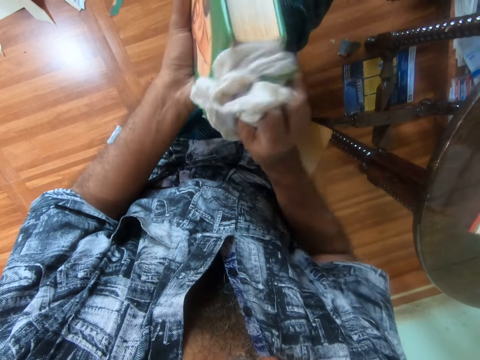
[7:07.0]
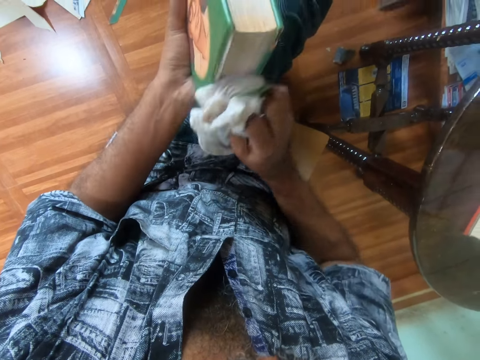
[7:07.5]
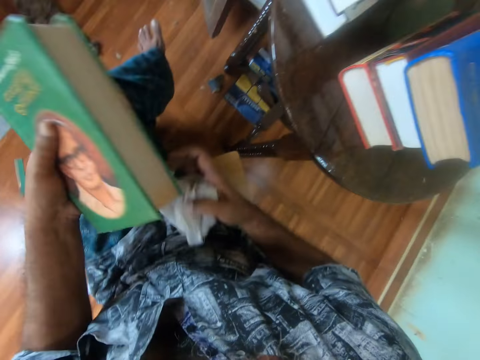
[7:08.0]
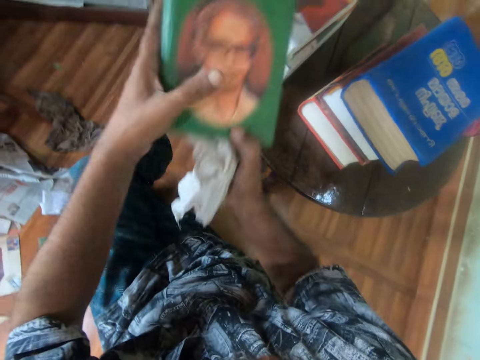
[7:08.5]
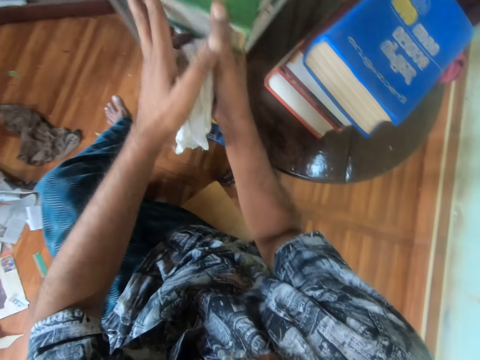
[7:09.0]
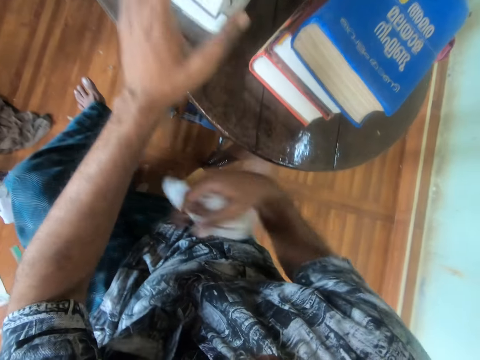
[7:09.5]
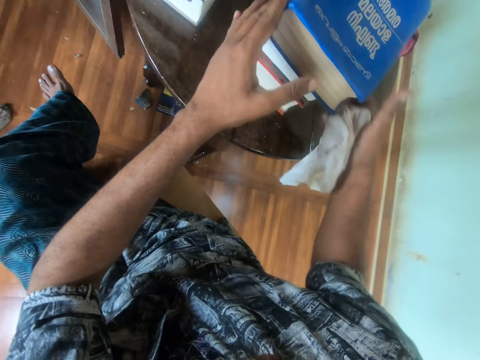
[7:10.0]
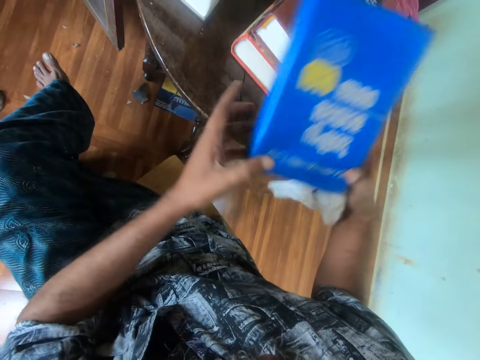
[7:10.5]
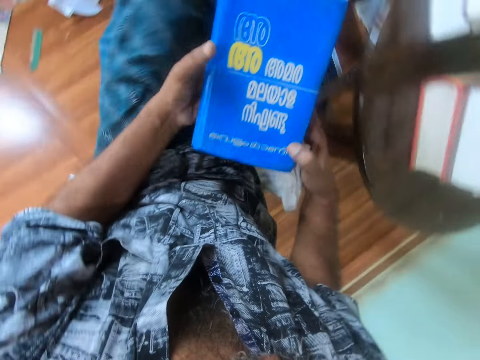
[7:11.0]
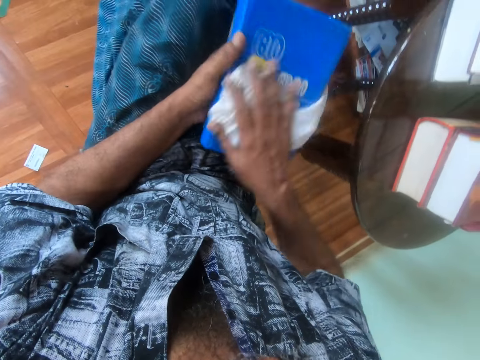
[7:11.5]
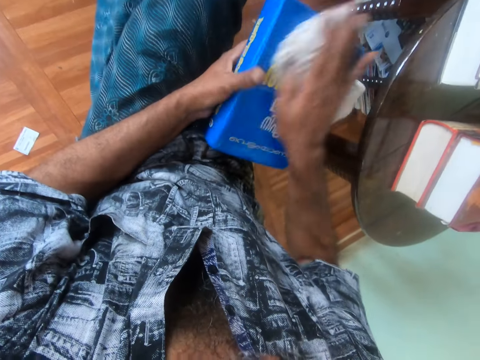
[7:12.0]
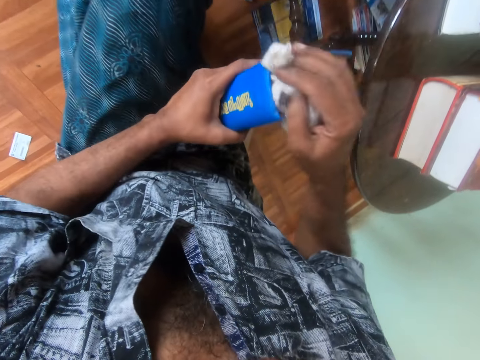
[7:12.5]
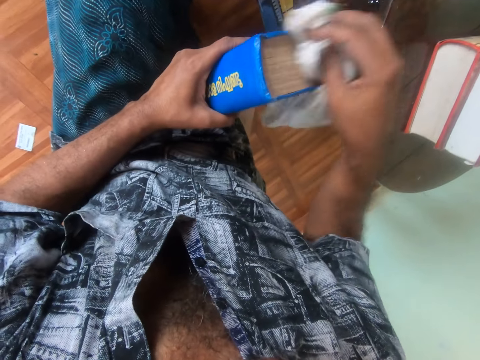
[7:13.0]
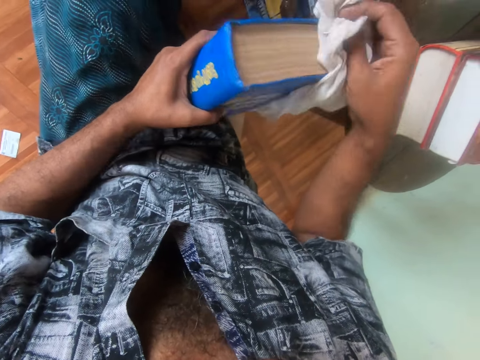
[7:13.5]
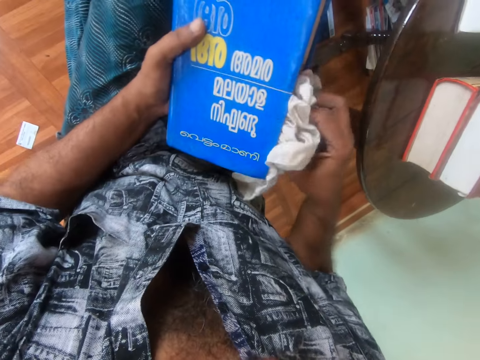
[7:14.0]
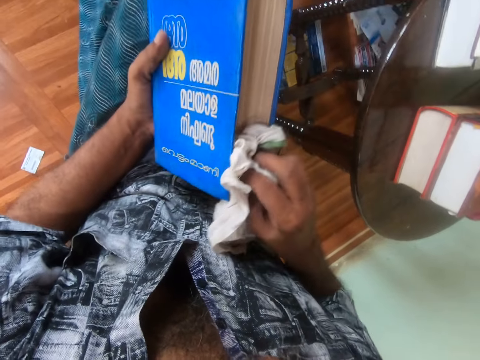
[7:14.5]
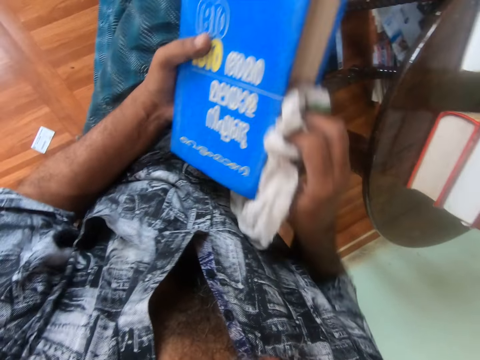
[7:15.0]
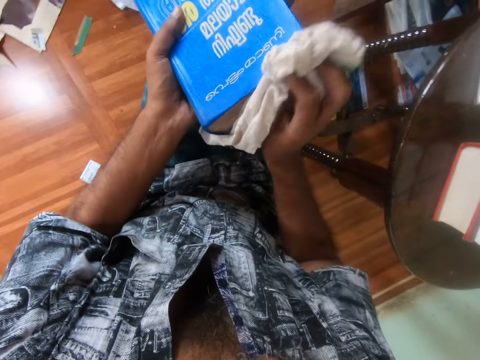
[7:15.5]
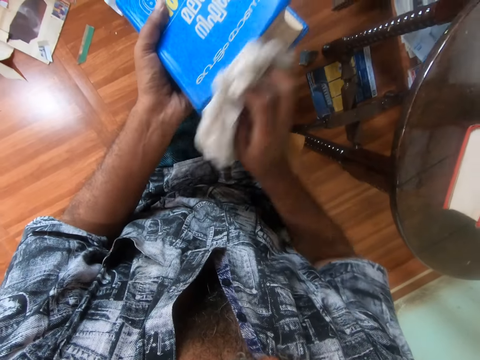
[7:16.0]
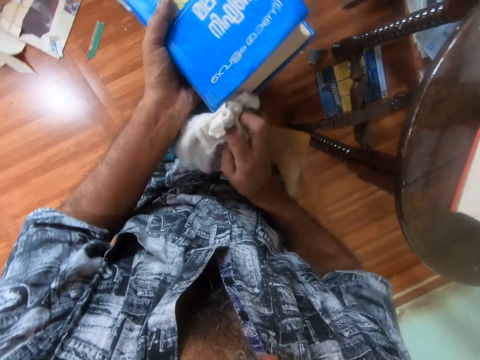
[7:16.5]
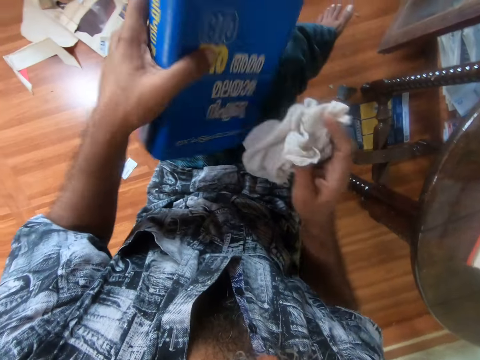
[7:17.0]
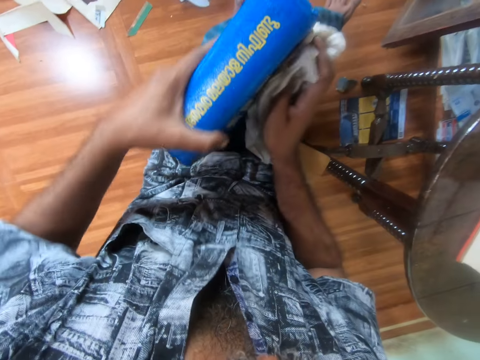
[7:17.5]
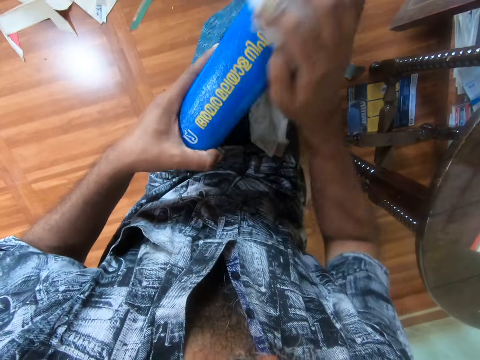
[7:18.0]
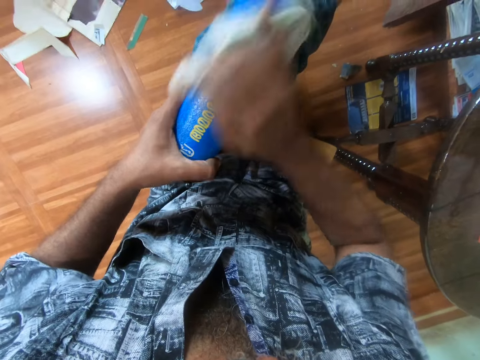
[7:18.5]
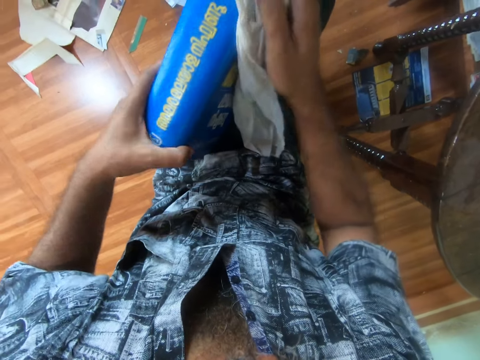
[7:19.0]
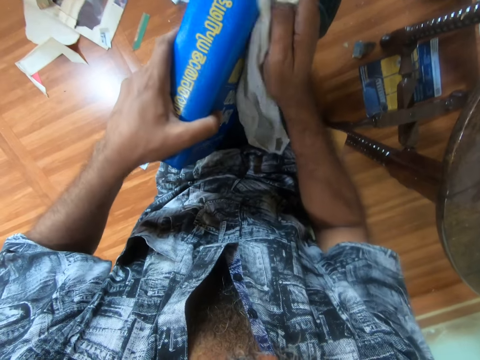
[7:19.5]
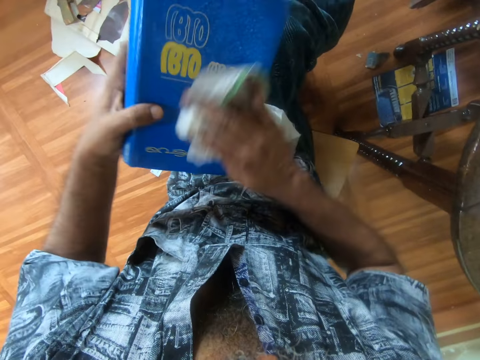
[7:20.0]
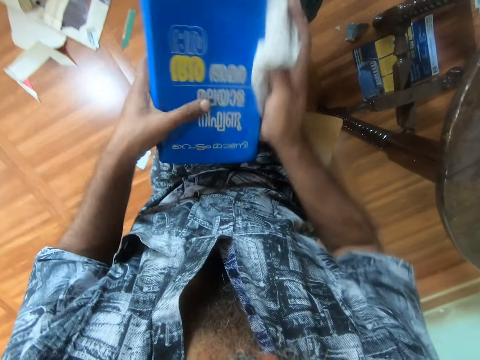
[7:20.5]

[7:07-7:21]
The camera wearer passes the book from his left hand to his right hand. He places the book on a stack of books on the table with both hands. He picks a book from the stack of books on the table with both hands. He wipes the book in his left hand with the napkin or towel in his right hand. He rotates the book in hand. He wipes the book with the towel.

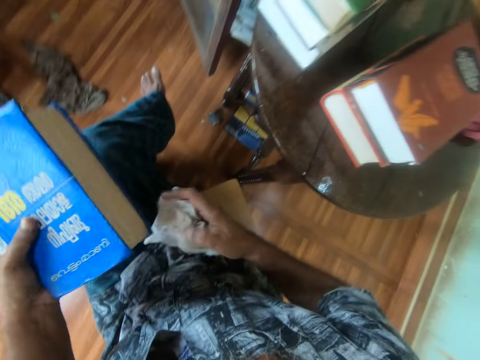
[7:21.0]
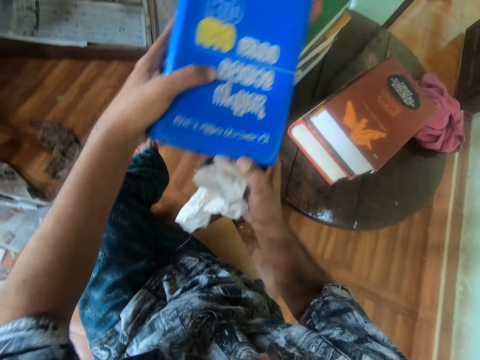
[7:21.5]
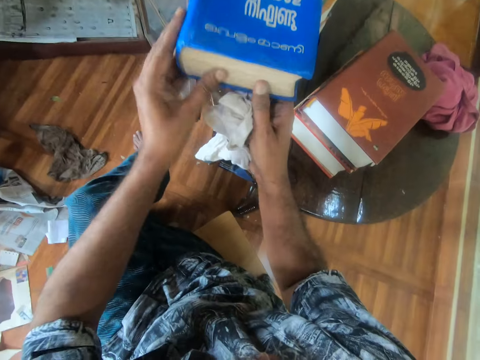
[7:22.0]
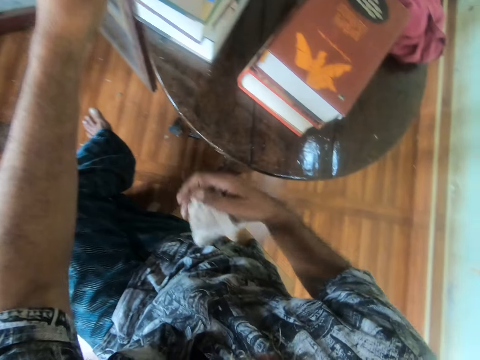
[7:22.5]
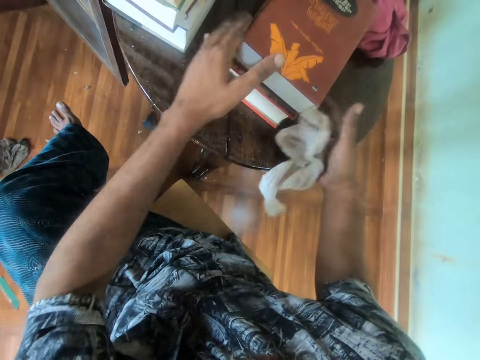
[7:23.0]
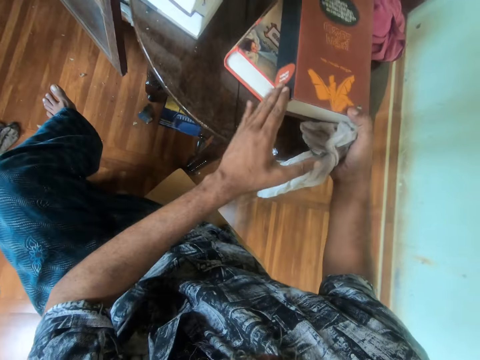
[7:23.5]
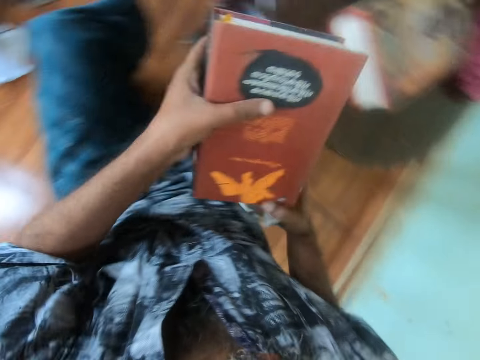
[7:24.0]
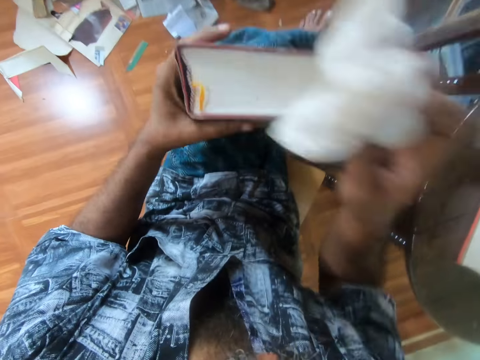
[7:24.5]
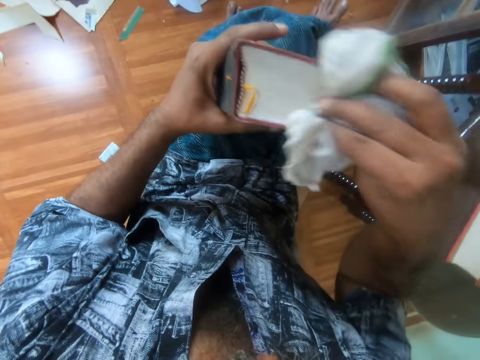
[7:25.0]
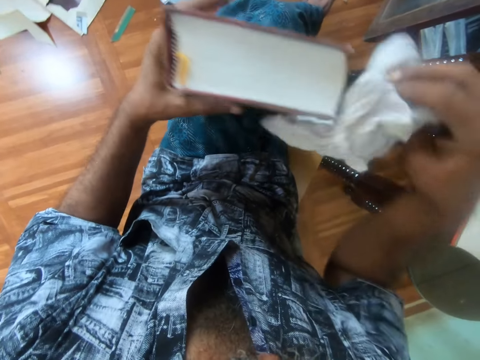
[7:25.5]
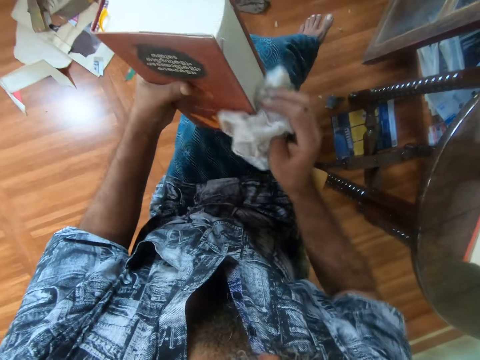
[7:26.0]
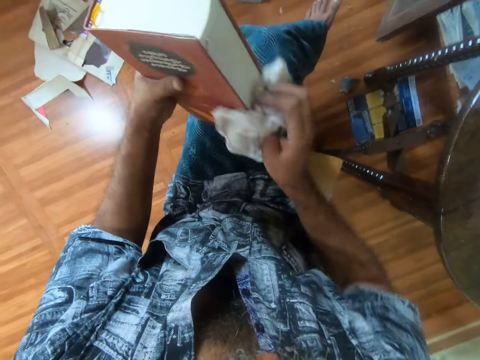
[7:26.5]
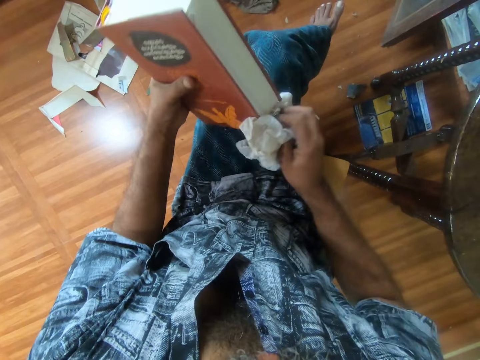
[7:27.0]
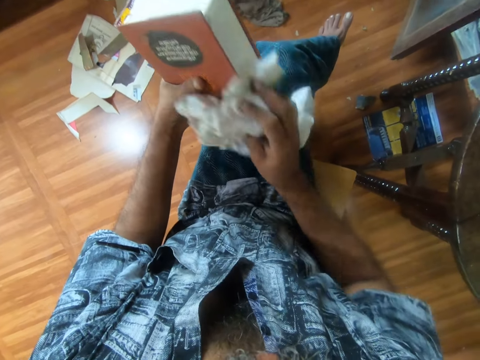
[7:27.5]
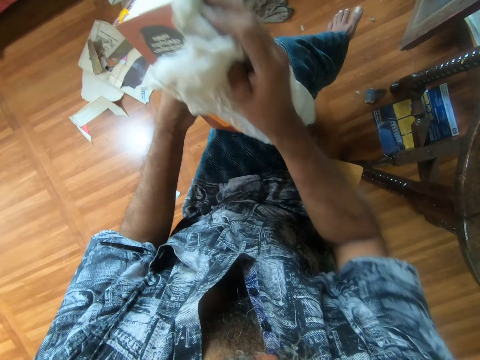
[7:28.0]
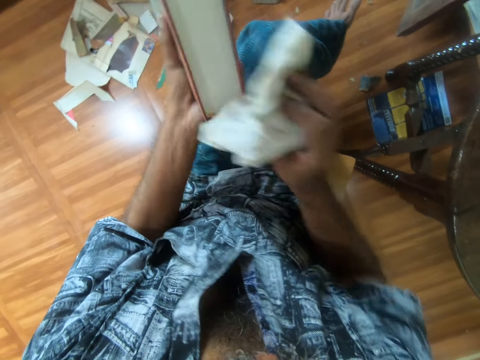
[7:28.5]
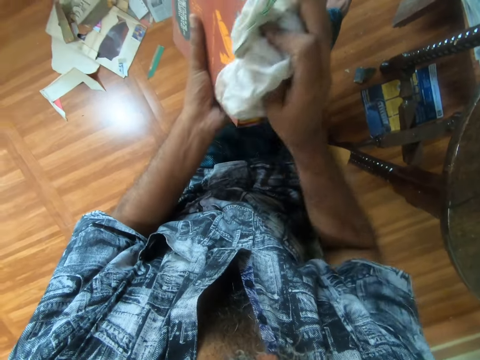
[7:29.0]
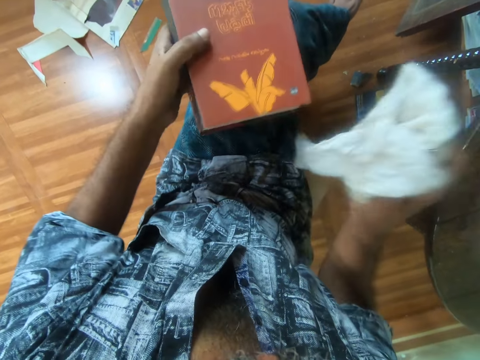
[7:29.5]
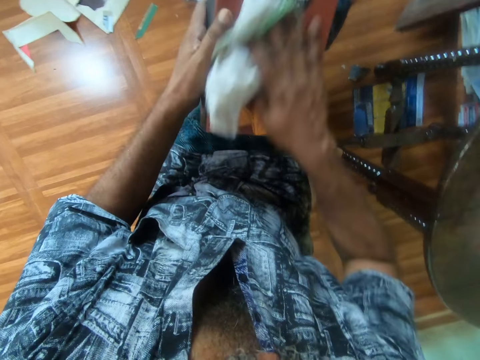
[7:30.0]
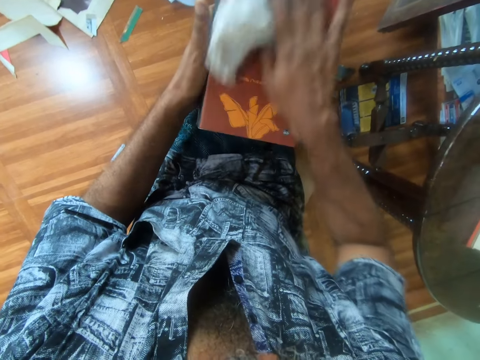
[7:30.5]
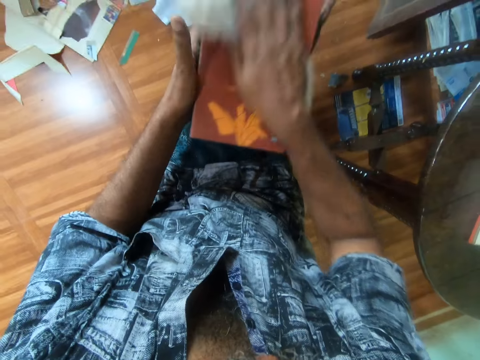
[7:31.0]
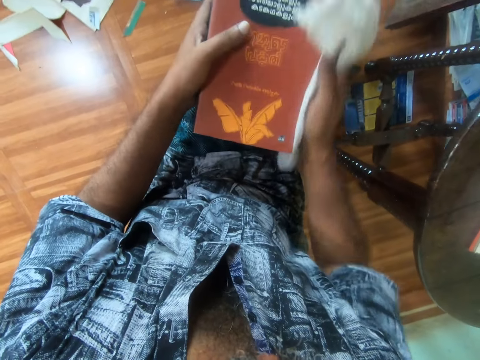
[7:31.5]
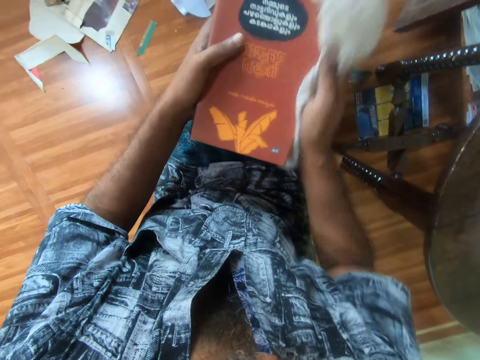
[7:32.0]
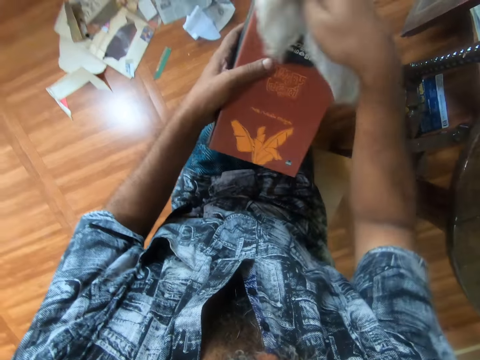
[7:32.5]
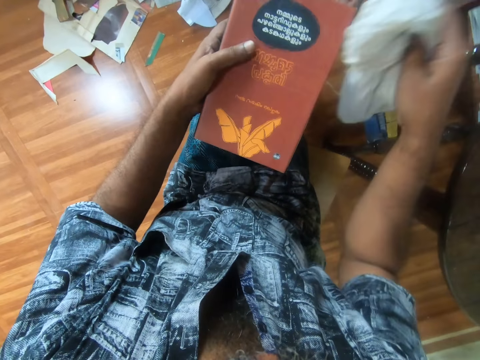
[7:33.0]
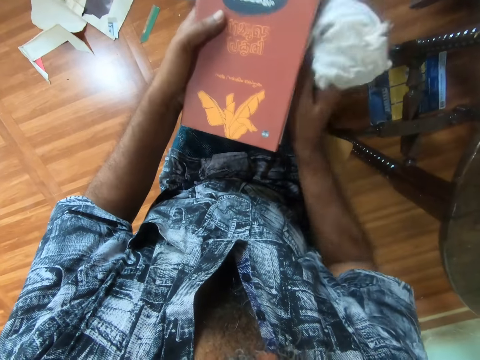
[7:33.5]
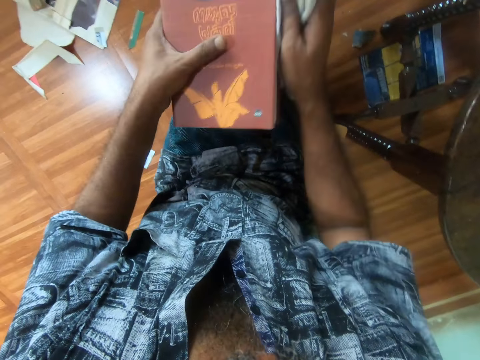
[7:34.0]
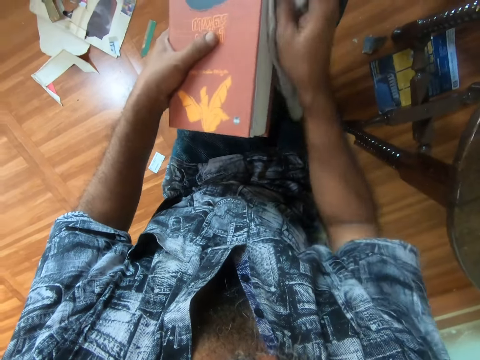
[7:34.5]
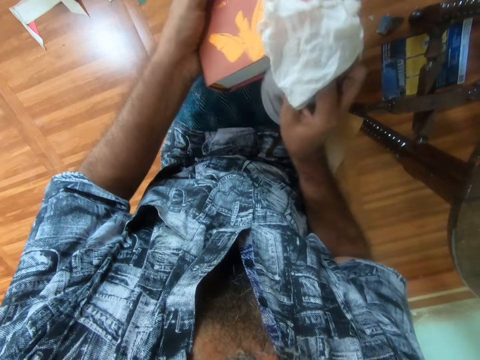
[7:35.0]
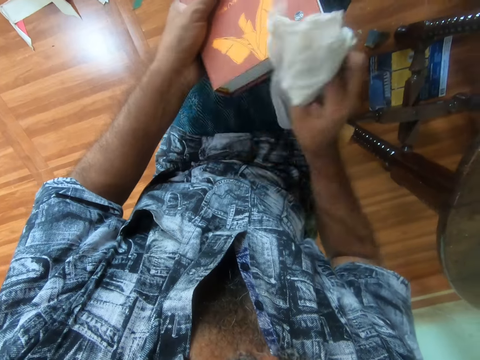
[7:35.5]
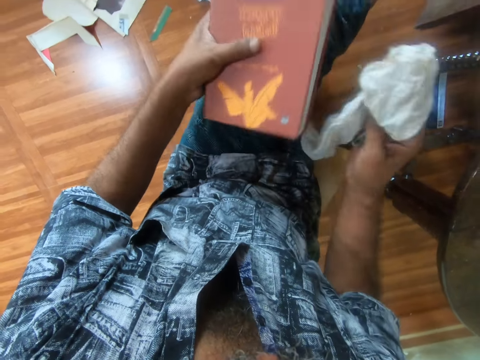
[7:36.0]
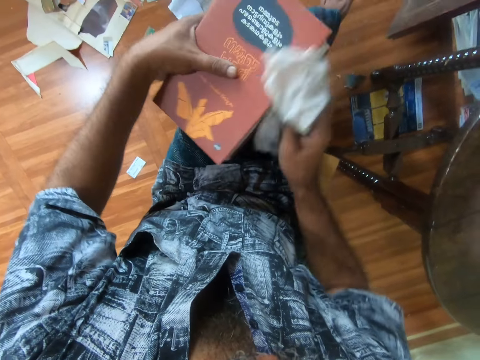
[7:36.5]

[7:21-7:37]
The camera wearer places the book on the stack of books on the table with both hands. He picks a book from the stack of books on the table with both hands. He wipes the book on his lap with the napkin or towel in his right hand. He rotates the book in hand. He wipes the book with the towel.
